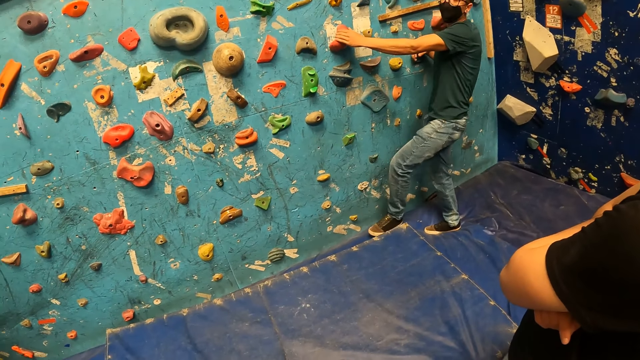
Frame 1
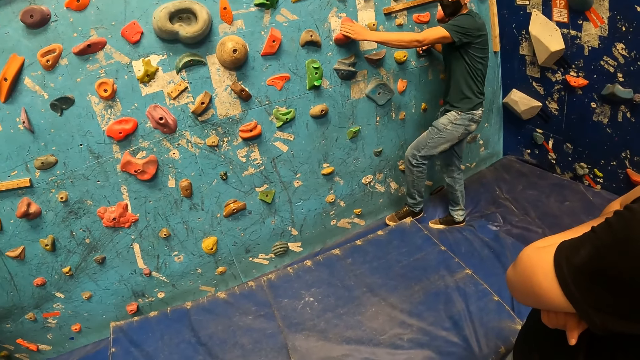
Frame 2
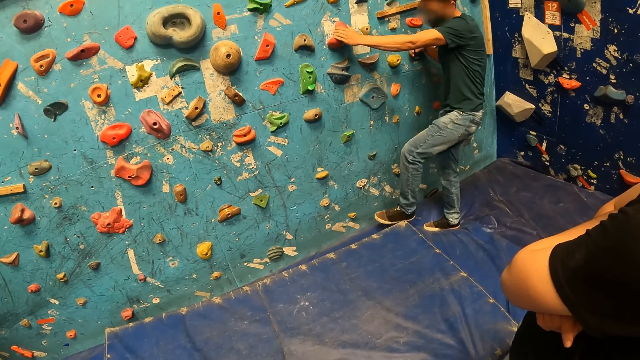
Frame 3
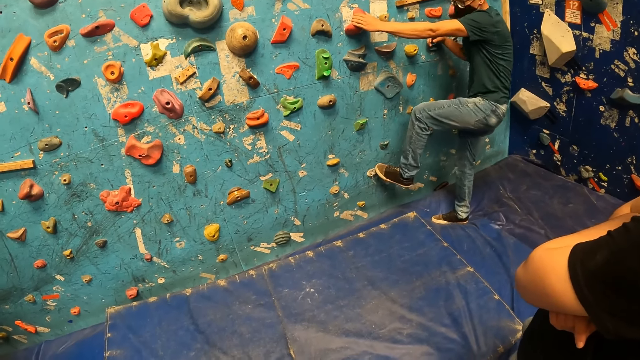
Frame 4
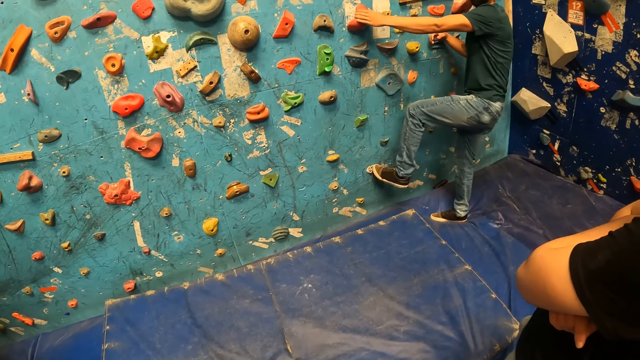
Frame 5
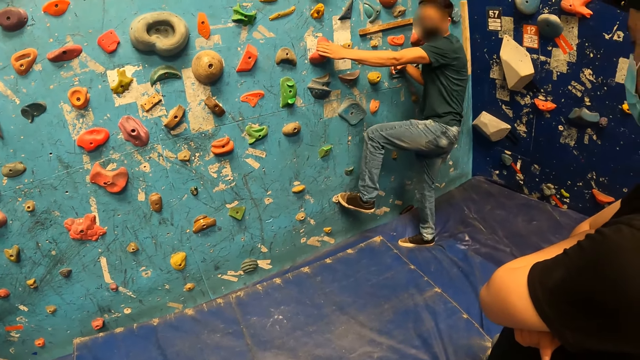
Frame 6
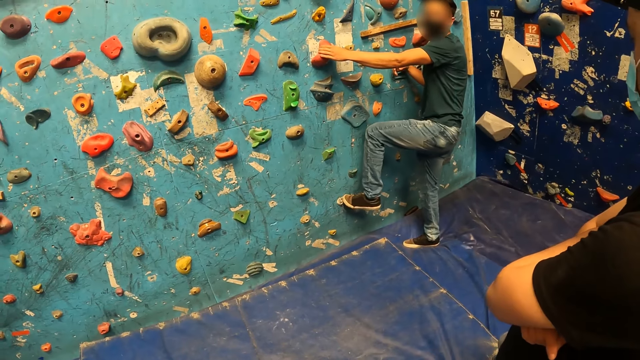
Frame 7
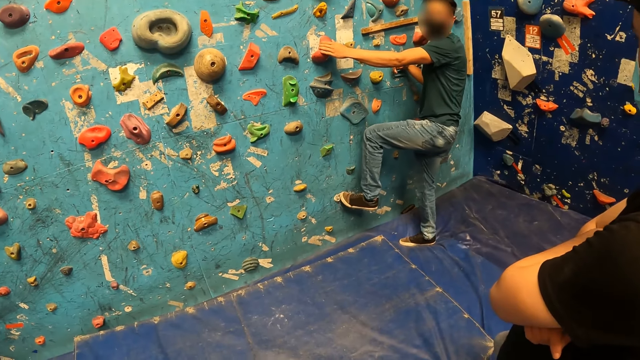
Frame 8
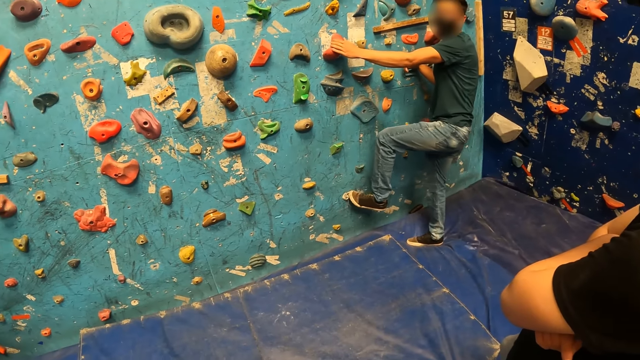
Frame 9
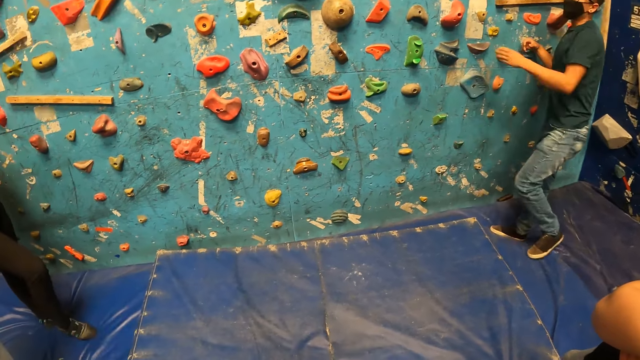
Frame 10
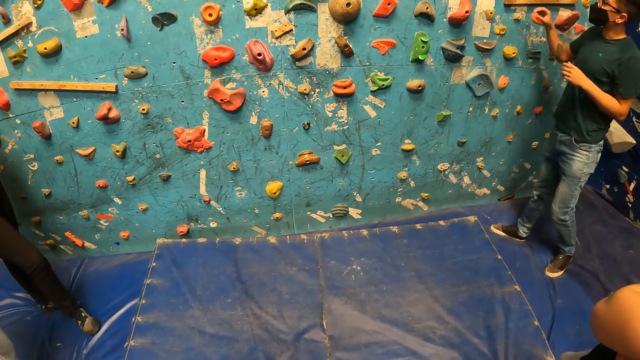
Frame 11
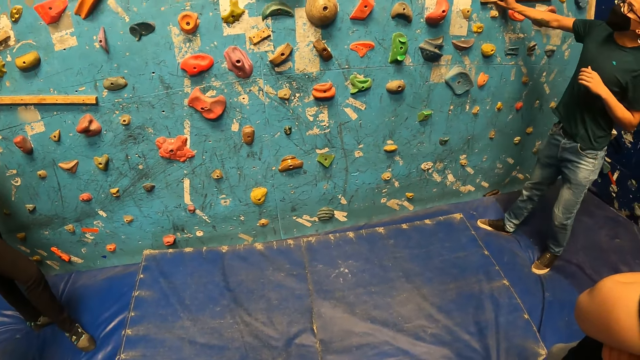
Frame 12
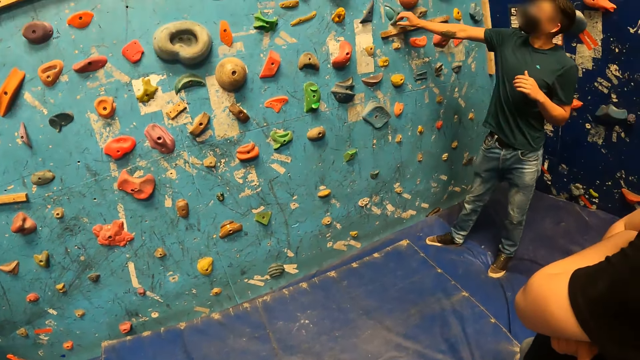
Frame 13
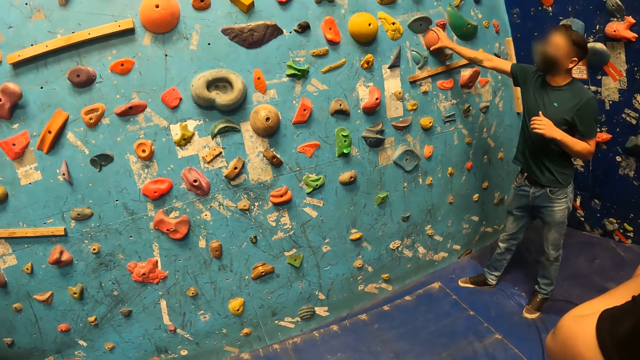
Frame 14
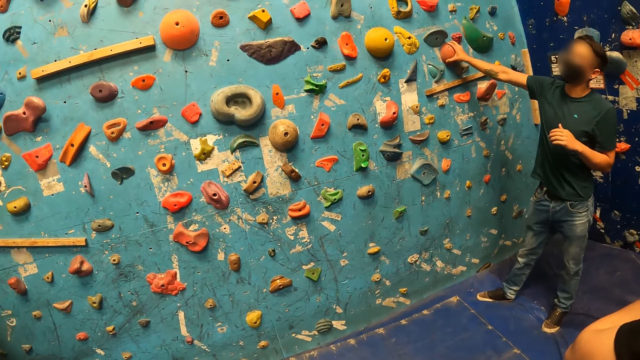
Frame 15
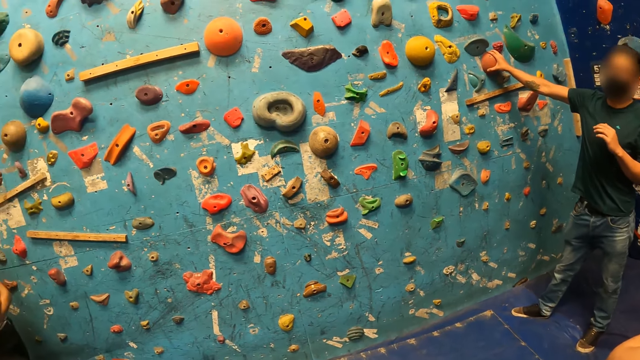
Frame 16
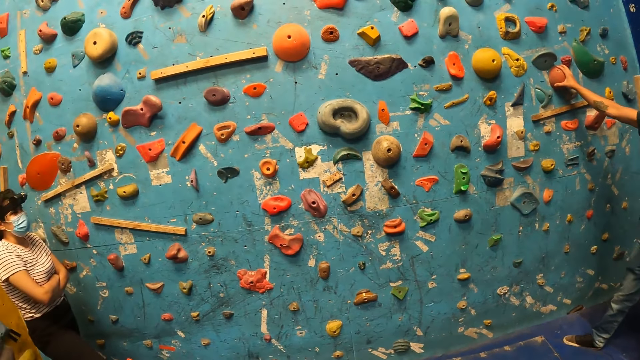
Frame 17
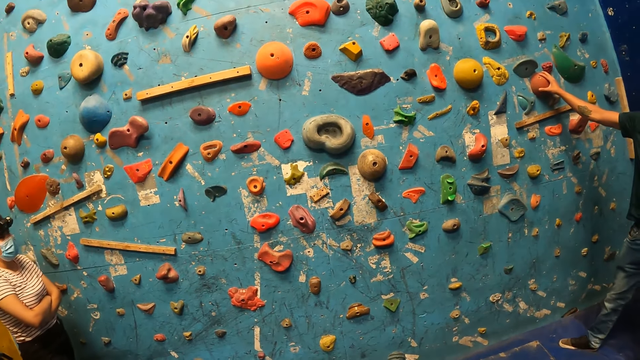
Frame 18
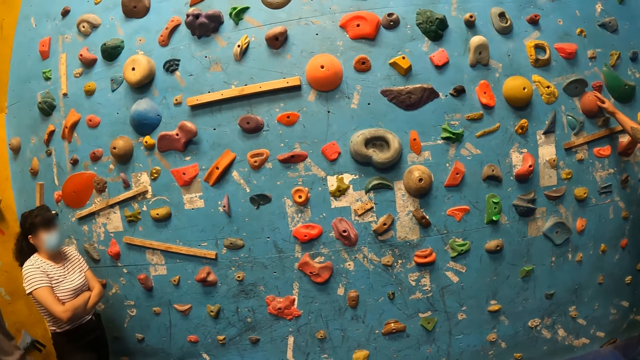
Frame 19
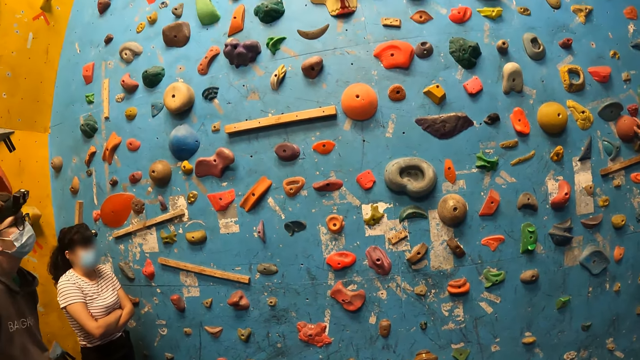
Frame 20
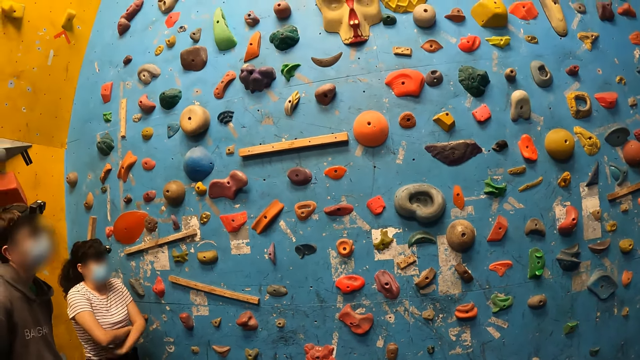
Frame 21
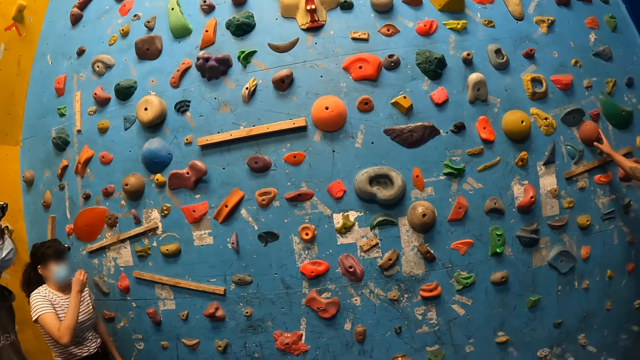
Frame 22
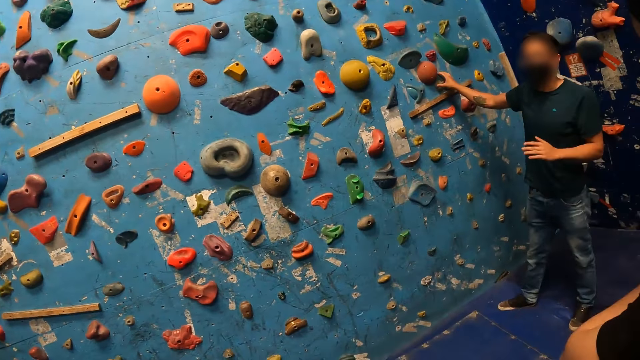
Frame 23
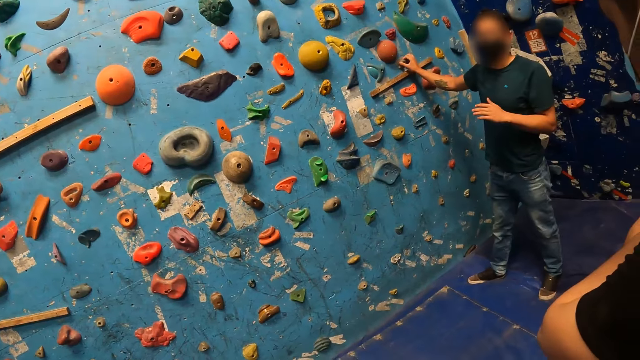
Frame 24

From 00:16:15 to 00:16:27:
The man steps on a rock on the wall with his left leg. The man touches some rocks on the wall with his right hand.

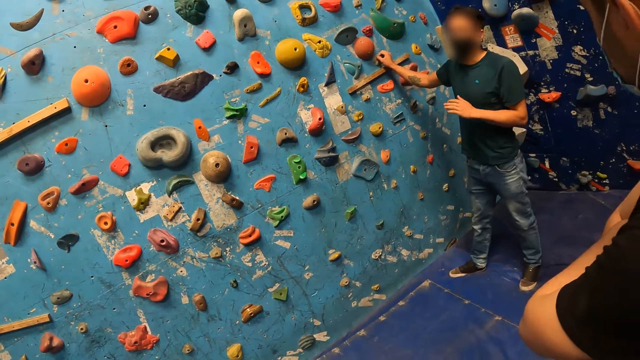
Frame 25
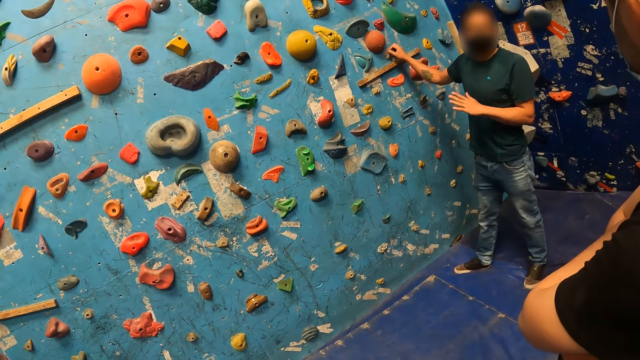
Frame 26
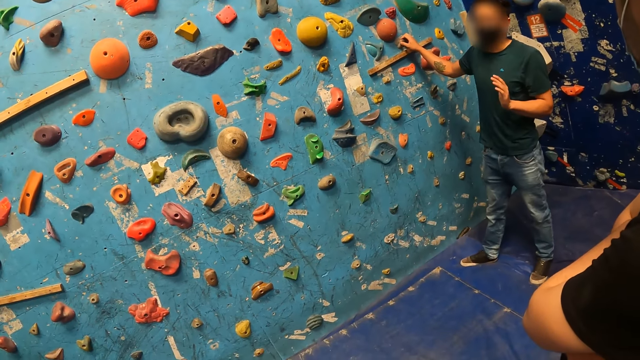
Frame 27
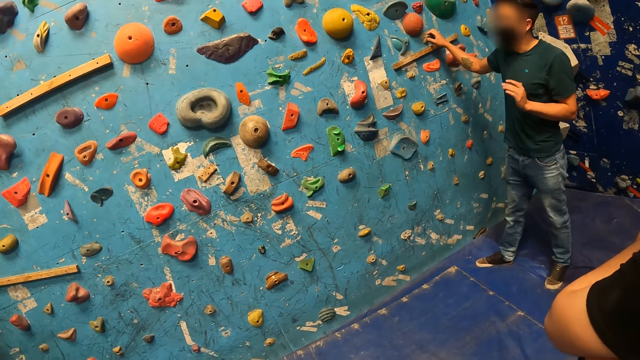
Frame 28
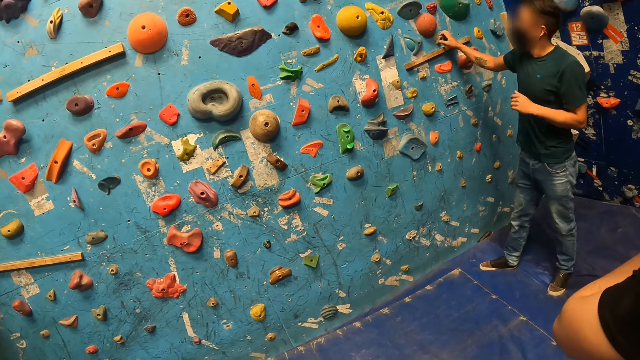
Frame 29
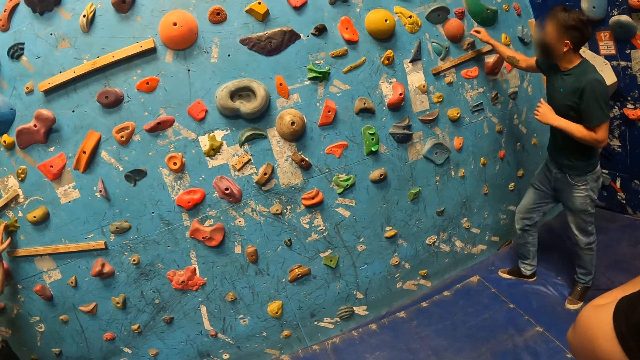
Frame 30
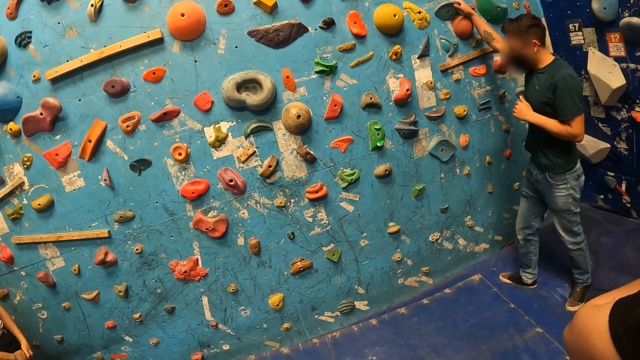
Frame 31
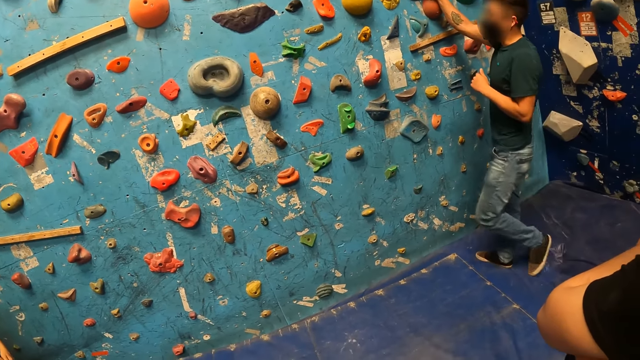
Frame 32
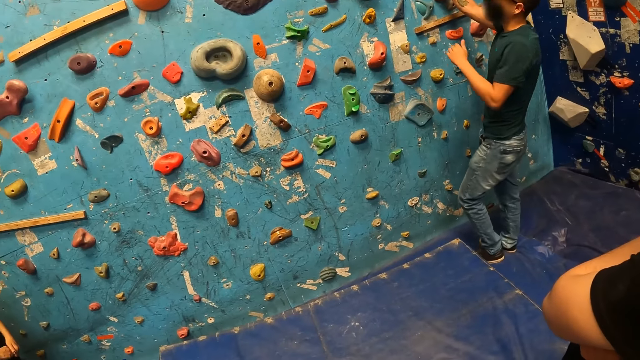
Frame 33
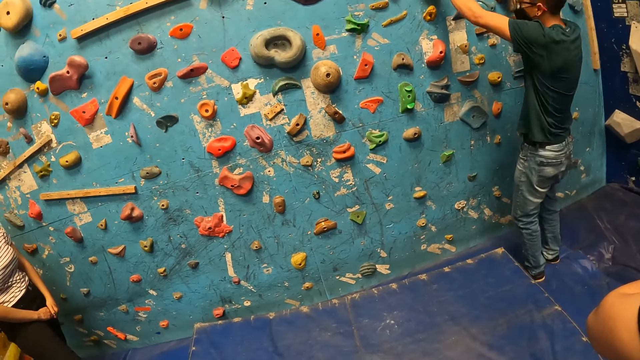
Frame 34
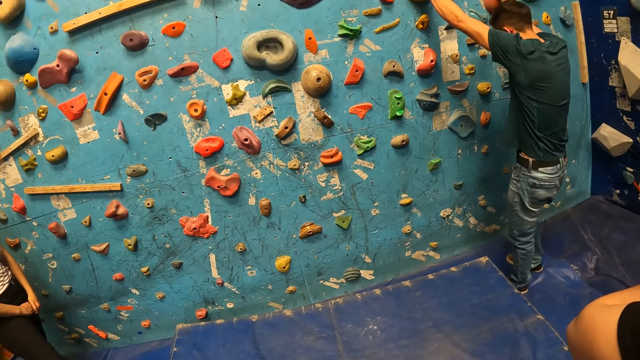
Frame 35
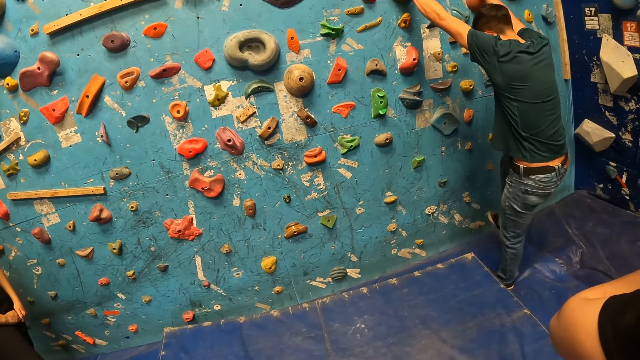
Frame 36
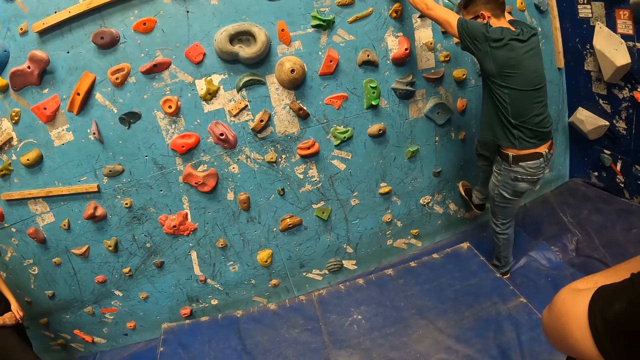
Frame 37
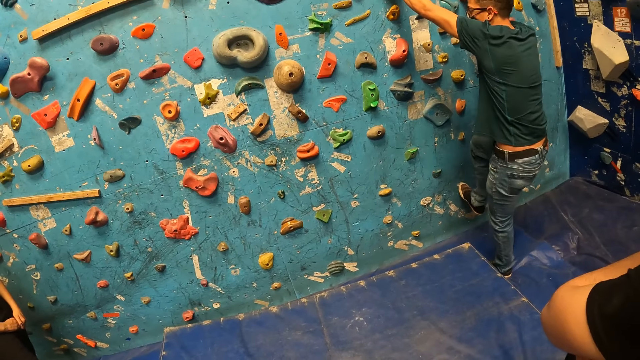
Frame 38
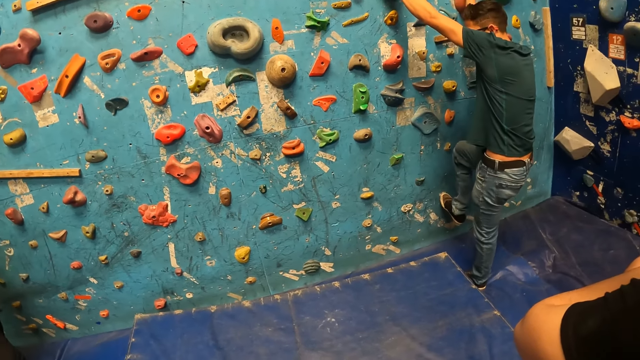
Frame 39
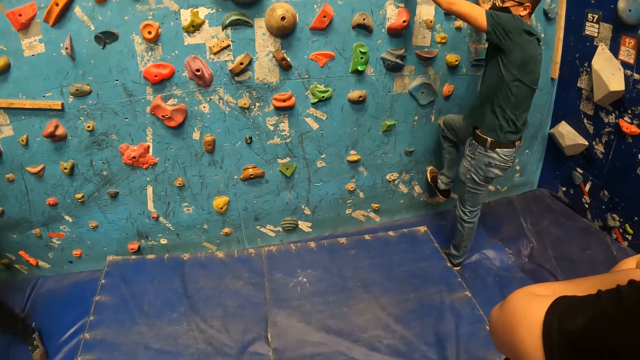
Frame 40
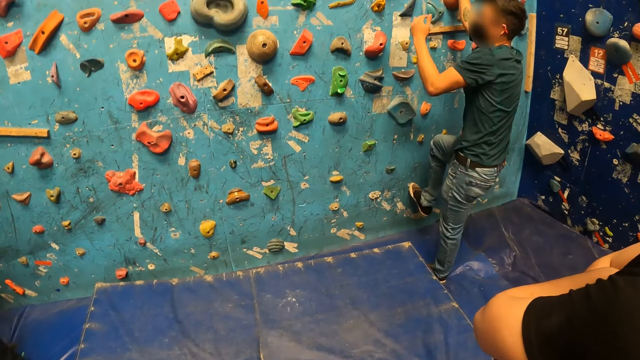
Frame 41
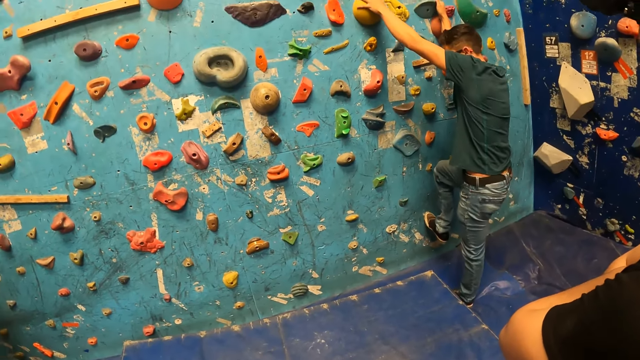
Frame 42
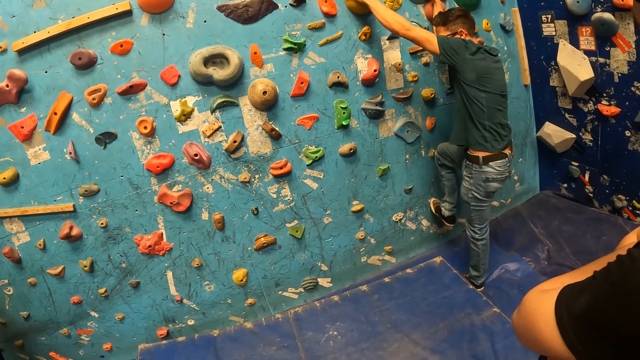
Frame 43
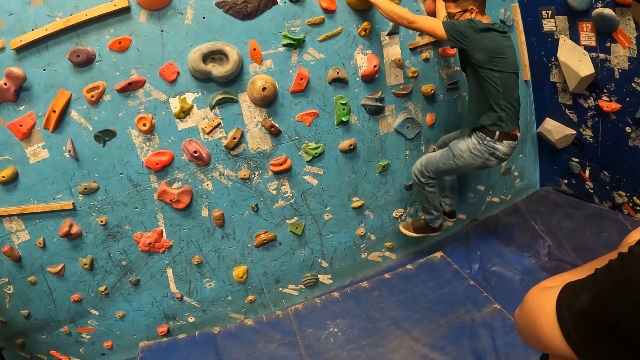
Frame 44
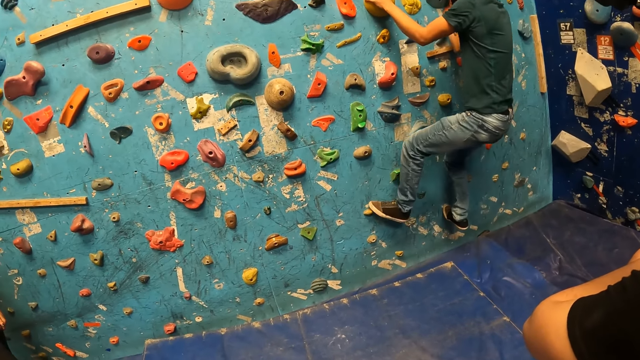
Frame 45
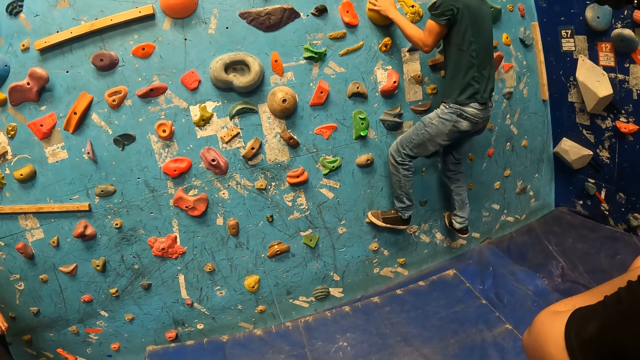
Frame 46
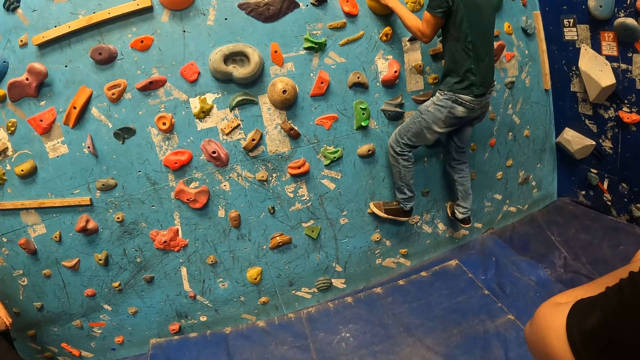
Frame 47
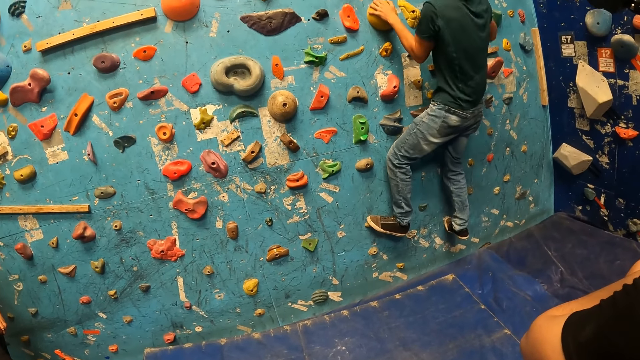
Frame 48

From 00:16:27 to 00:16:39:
The man climbs the rocks on the wall.
